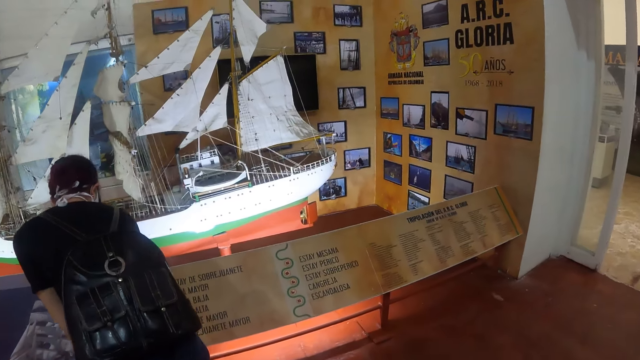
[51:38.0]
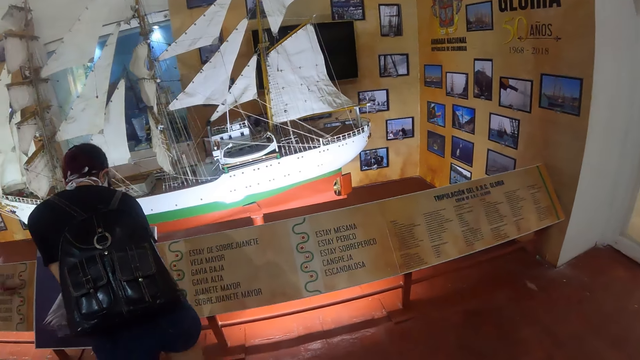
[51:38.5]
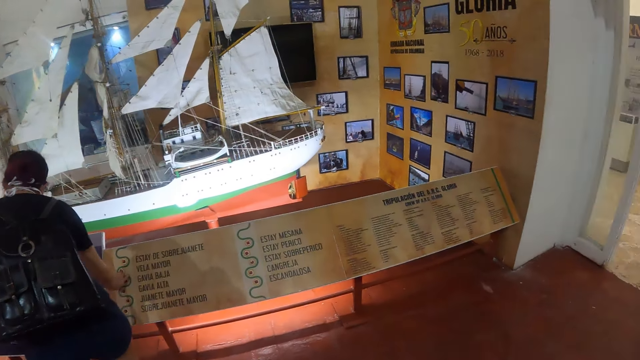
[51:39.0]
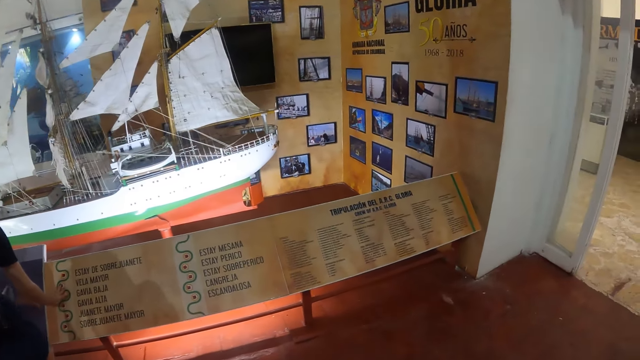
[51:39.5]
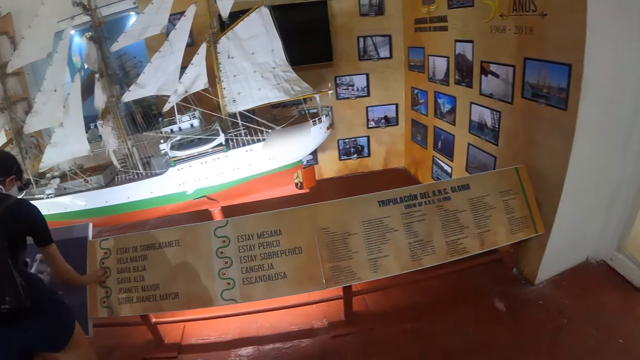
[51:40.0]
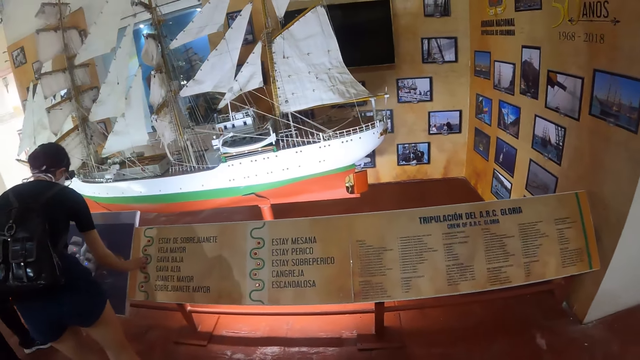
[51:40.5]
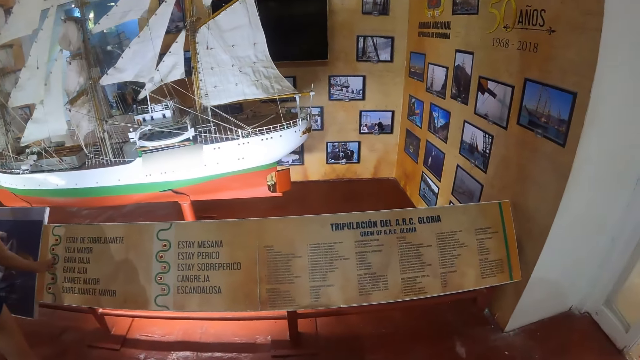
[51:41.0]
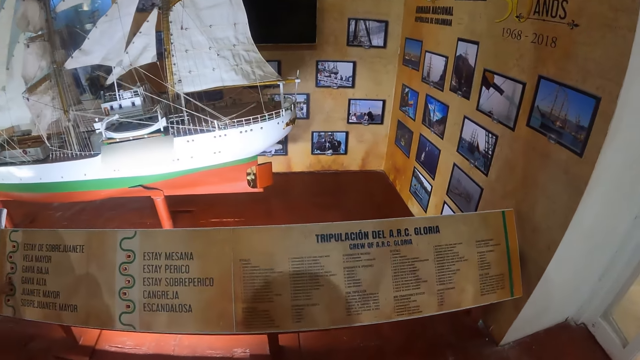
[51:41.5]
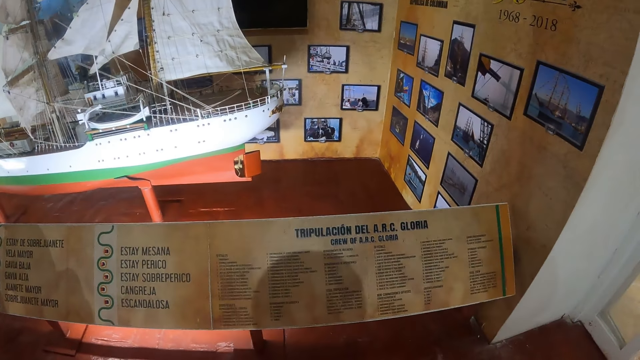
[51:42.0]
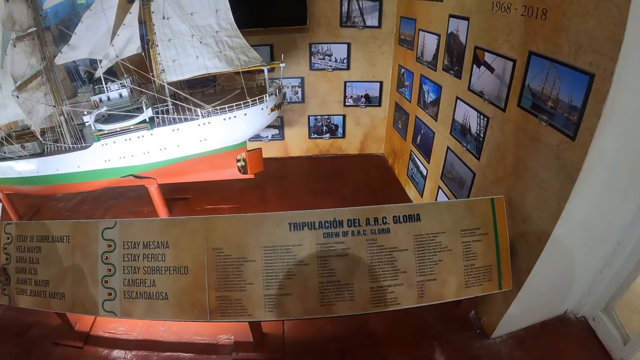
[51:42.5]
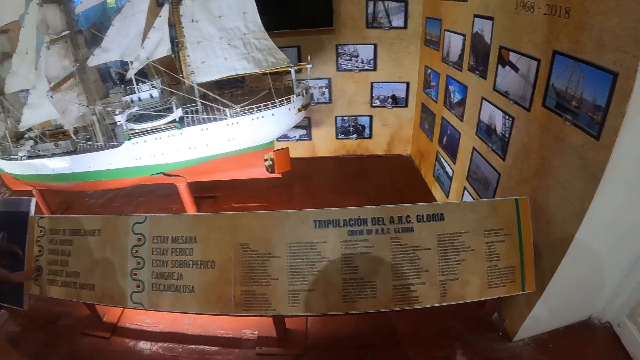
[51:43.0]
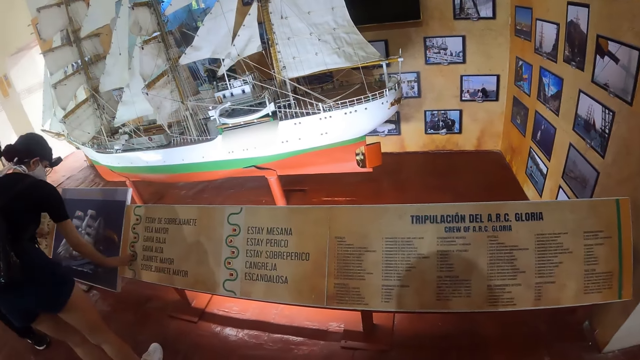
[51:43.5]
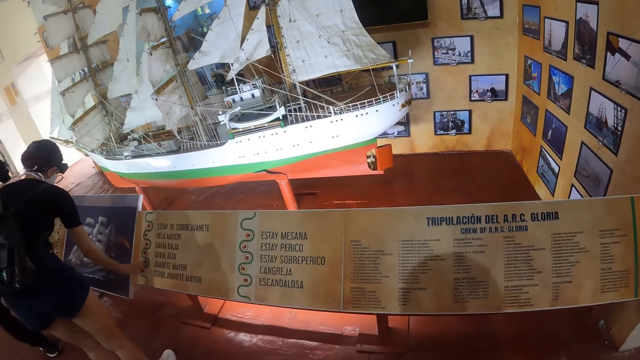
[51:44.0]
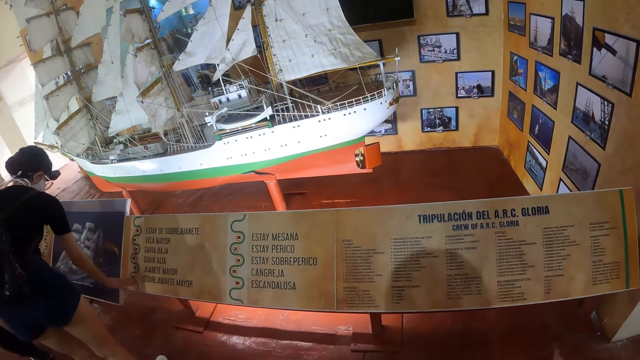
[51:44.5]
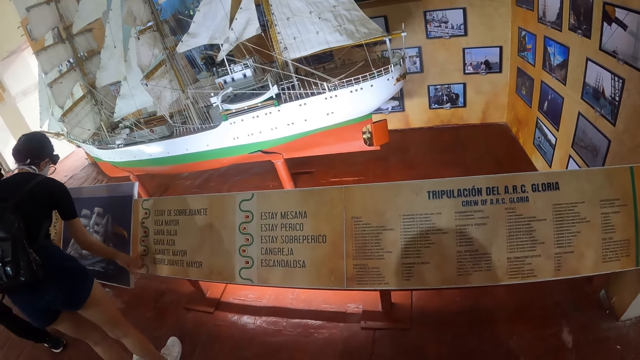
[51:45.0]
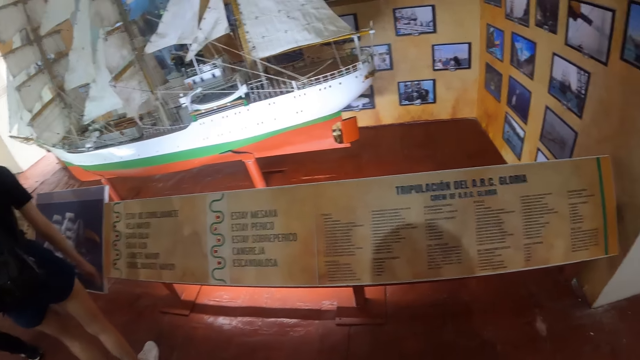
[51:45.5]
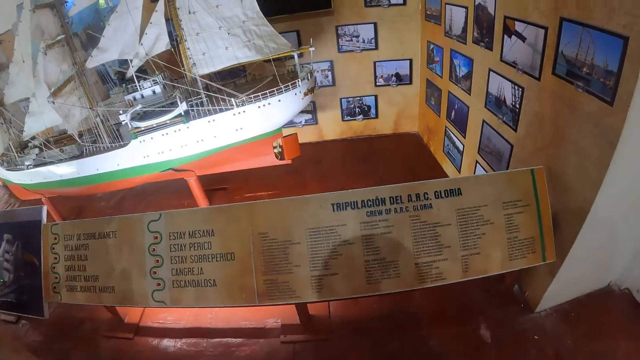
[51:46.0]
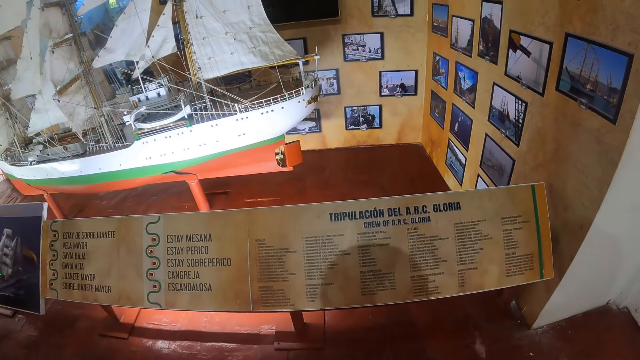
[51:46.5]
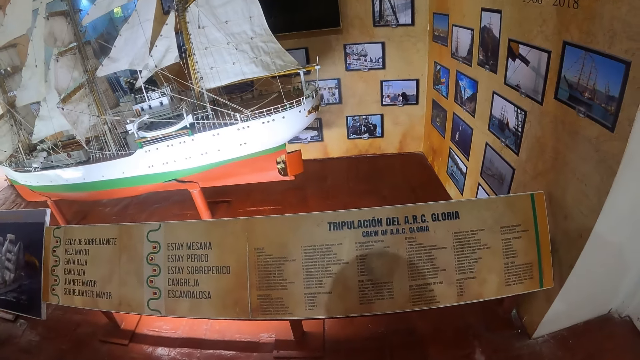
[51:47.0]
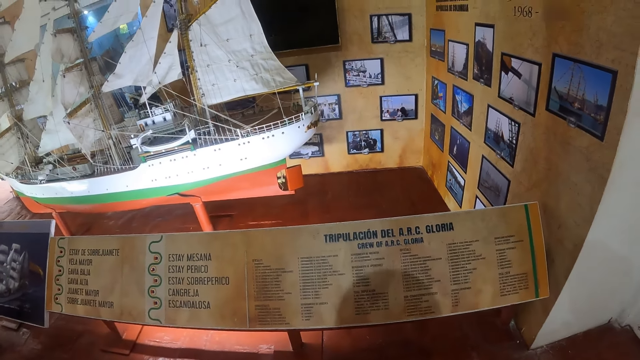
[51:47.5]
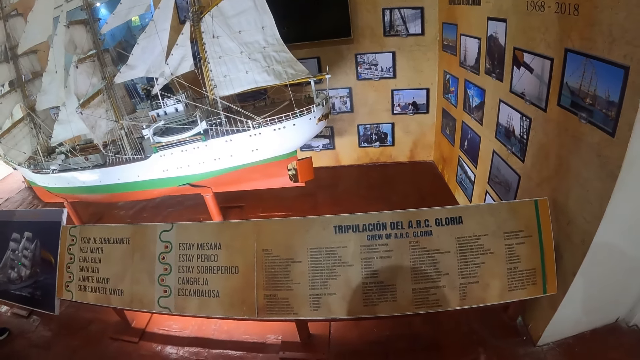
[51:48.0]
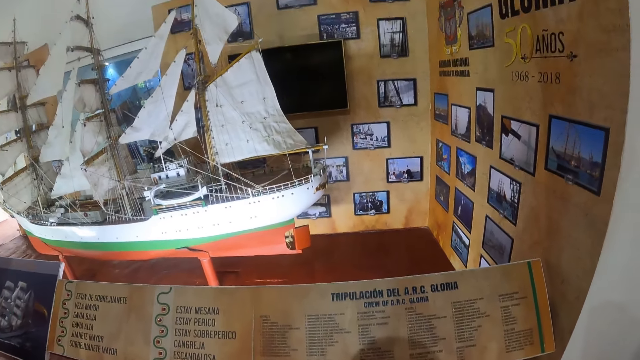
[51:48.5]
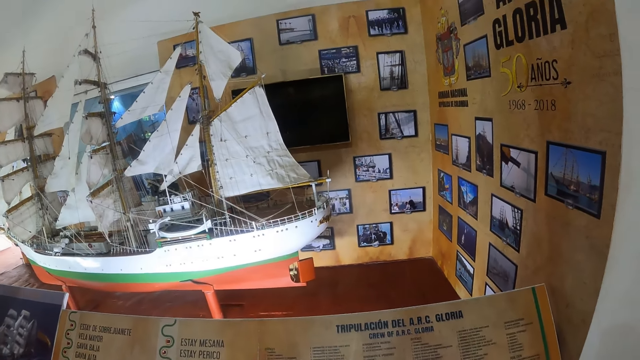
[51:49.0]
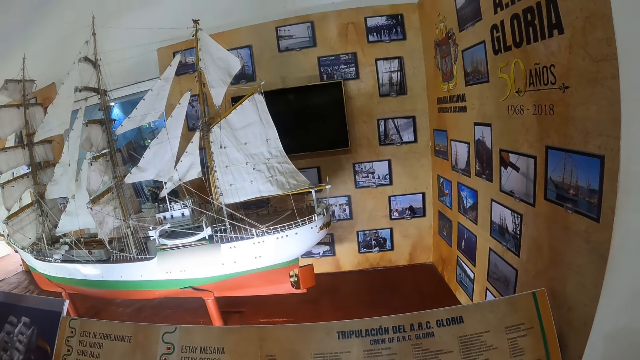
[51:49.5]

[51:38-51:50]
The camera wearer looks at a poster.

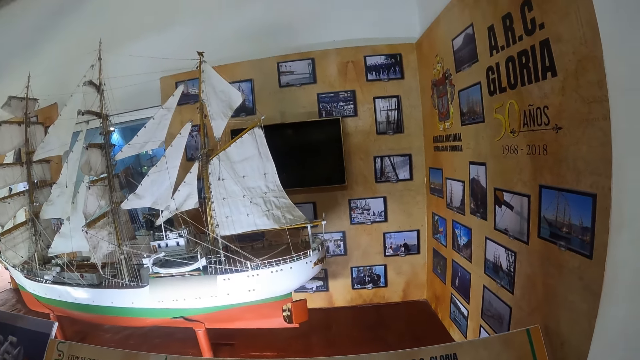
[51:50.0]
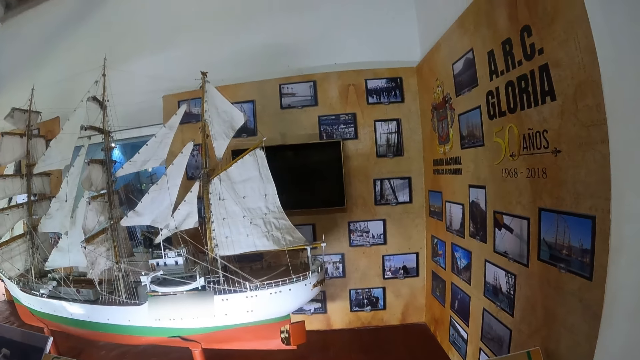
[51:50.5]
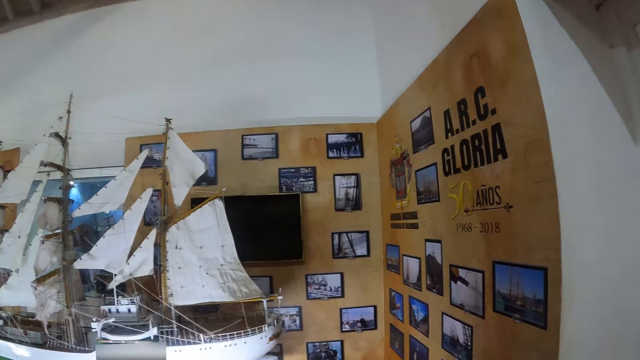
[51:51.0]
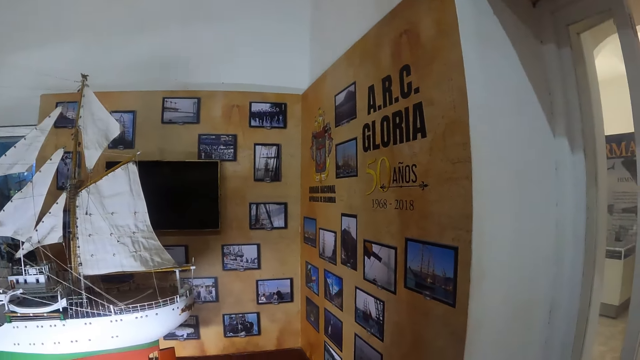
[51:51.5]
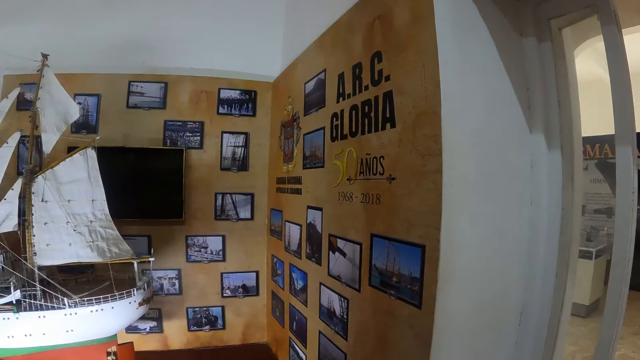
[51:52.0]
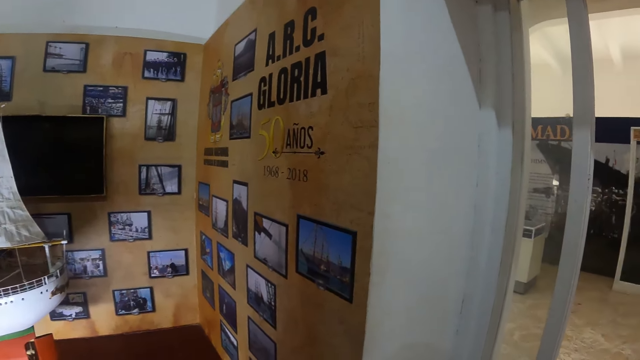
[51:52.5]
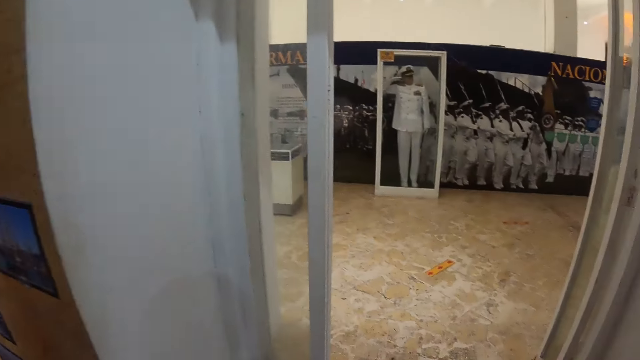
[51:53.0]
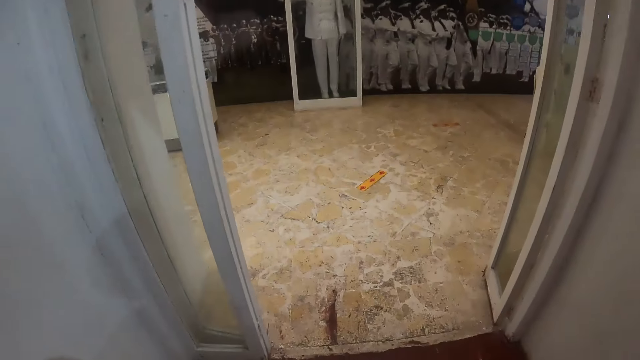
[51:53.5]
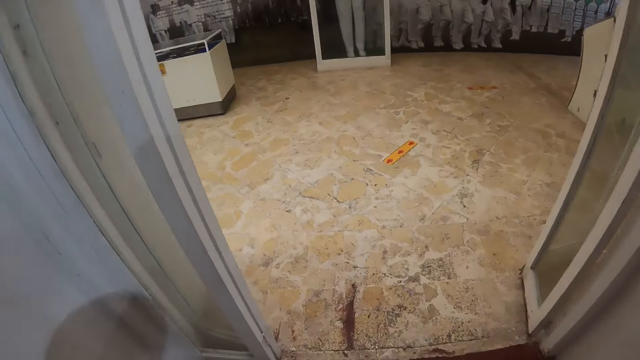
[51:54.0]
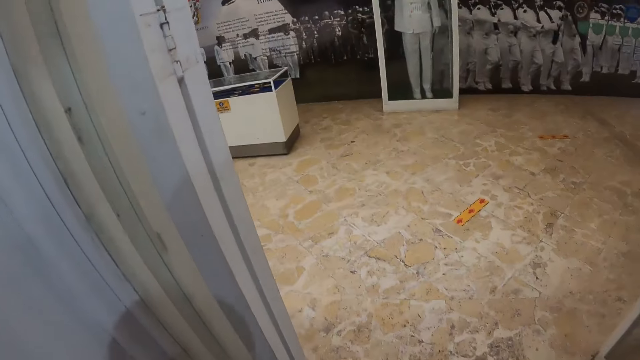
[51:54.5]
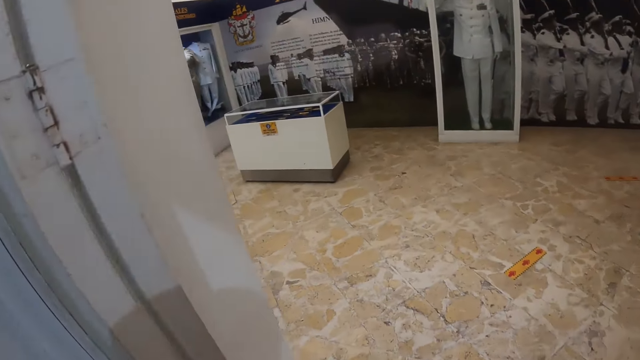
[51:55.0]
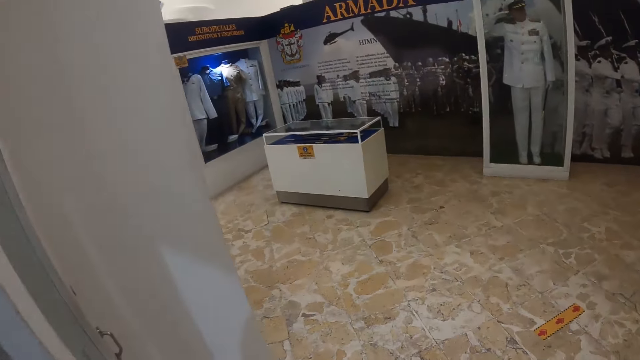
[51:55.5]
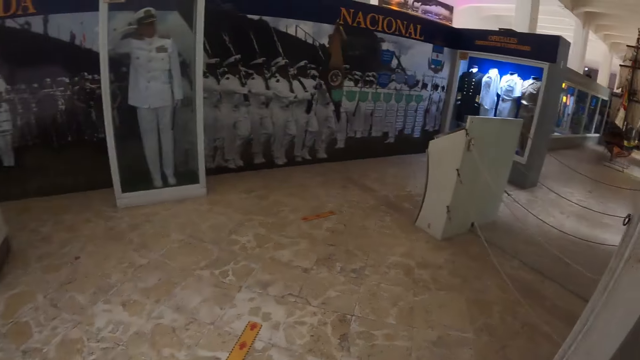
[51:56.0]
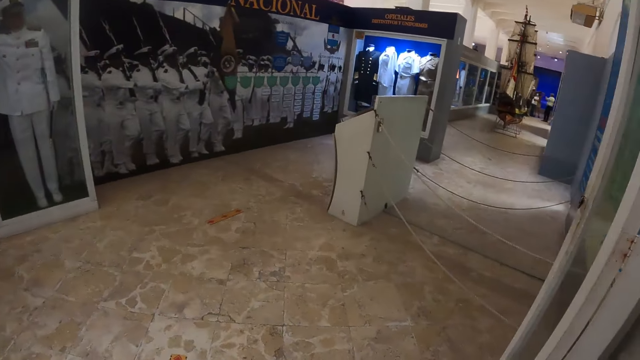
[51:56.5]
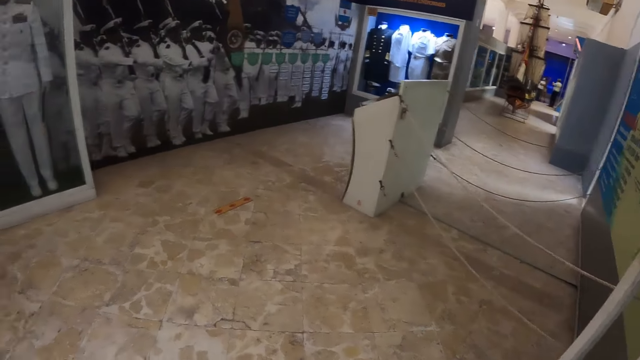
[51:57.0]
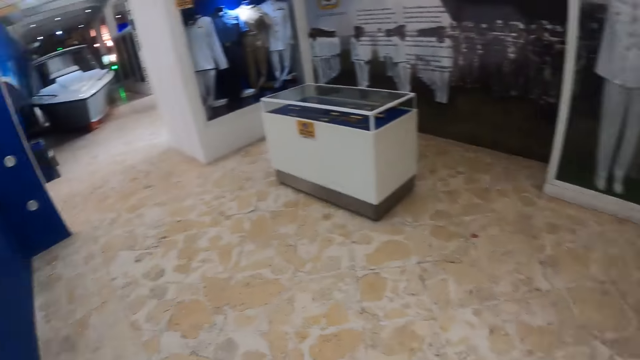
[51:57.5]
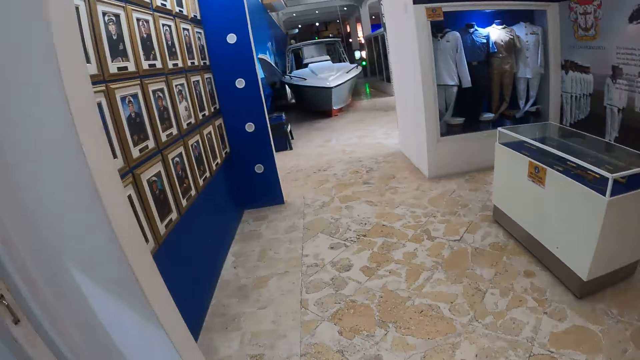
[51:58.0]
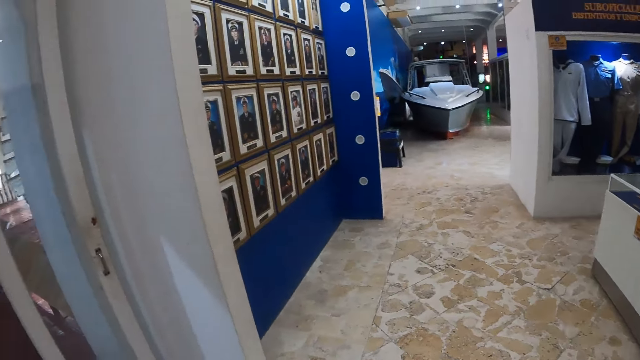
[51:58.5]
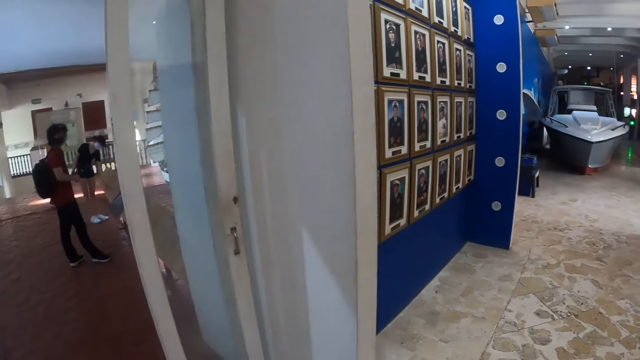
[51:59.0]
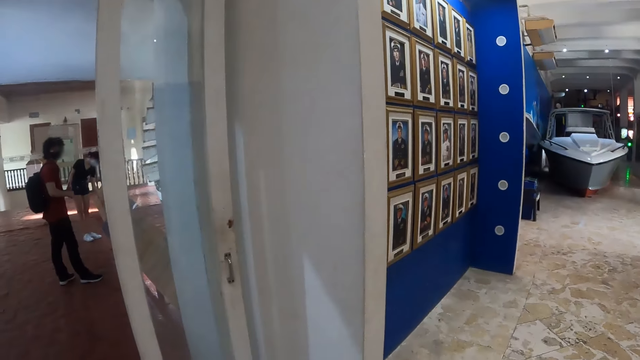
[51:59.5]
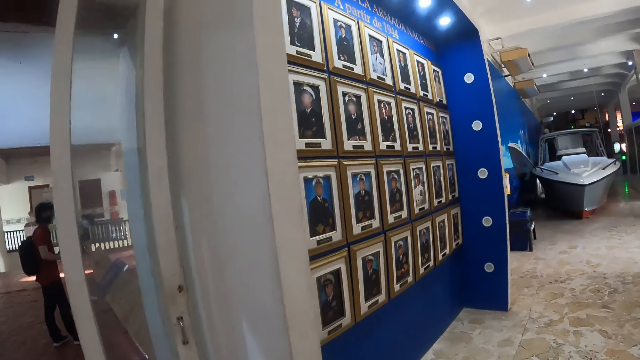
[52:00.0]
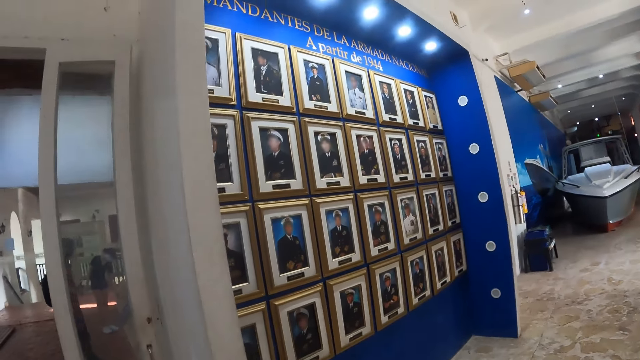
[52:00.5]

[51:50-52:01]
The camera wearer walks around. They look around.
